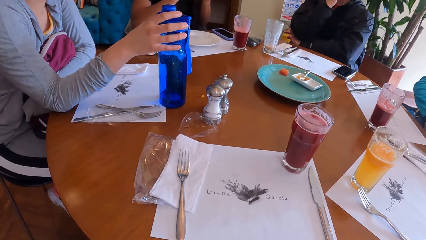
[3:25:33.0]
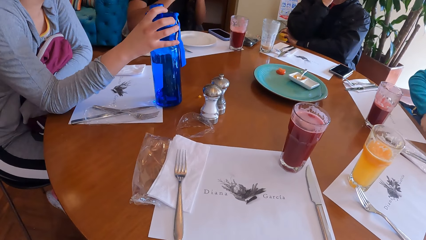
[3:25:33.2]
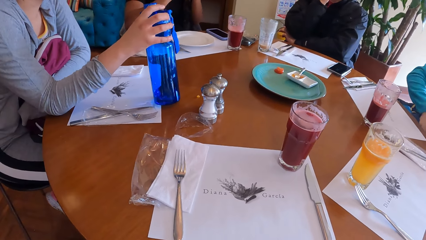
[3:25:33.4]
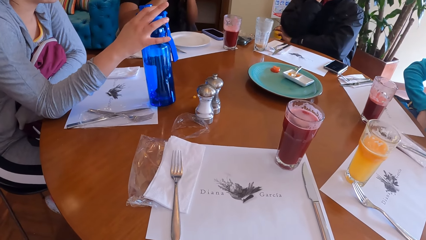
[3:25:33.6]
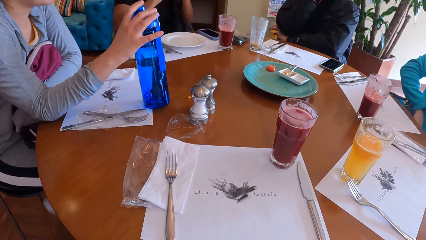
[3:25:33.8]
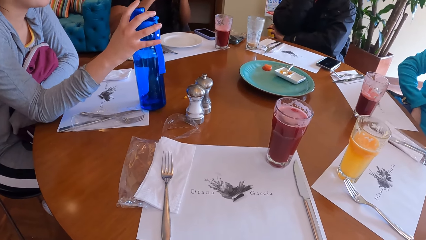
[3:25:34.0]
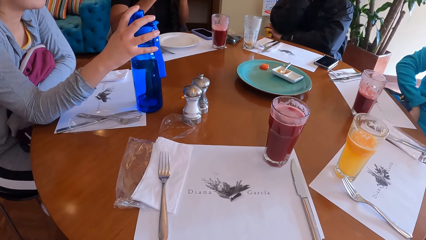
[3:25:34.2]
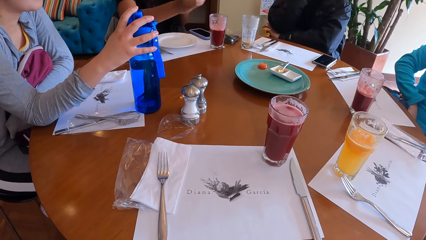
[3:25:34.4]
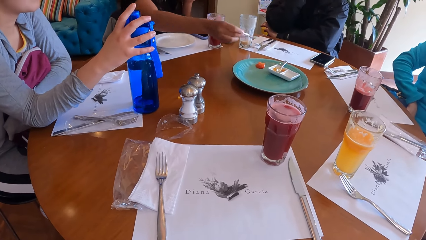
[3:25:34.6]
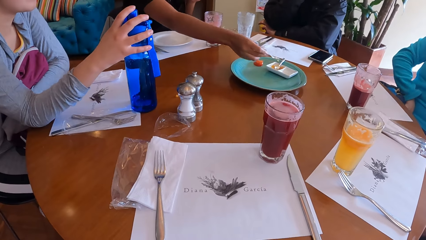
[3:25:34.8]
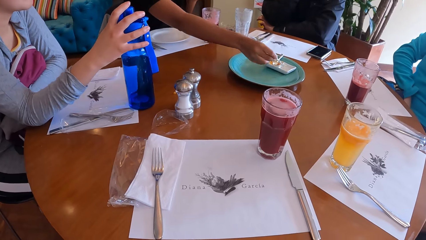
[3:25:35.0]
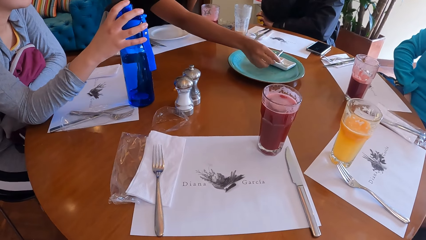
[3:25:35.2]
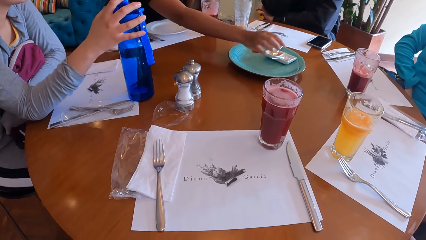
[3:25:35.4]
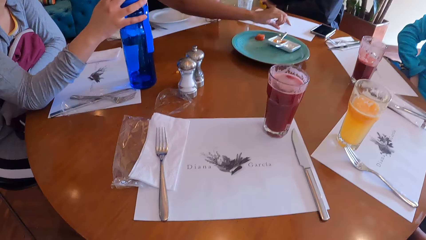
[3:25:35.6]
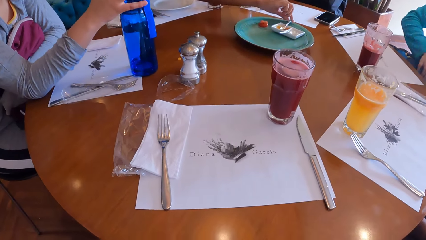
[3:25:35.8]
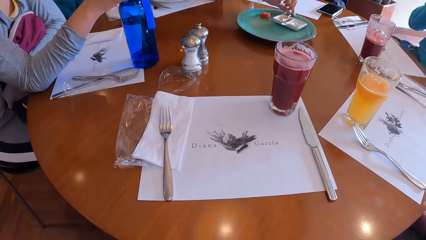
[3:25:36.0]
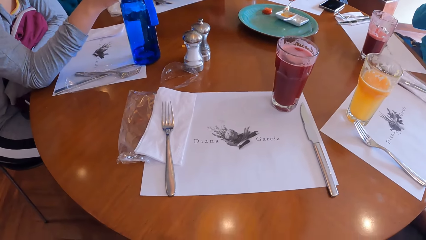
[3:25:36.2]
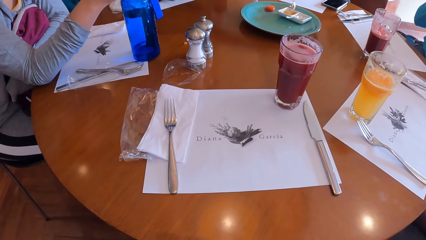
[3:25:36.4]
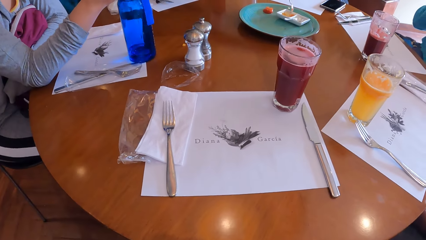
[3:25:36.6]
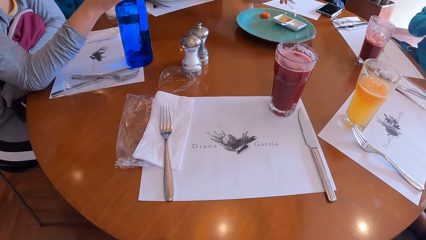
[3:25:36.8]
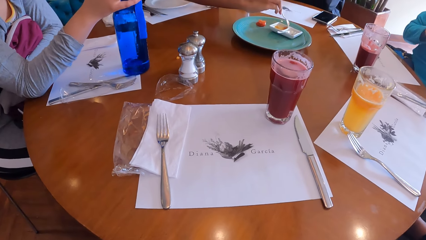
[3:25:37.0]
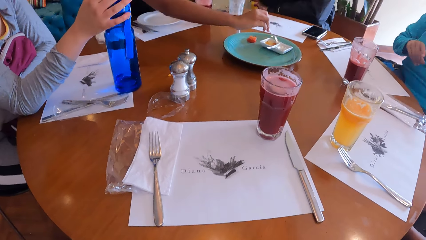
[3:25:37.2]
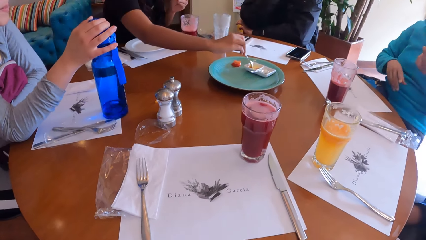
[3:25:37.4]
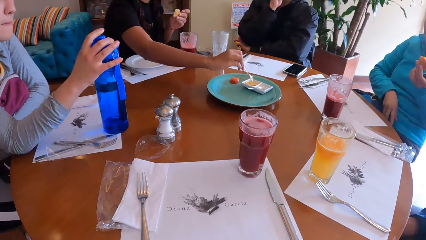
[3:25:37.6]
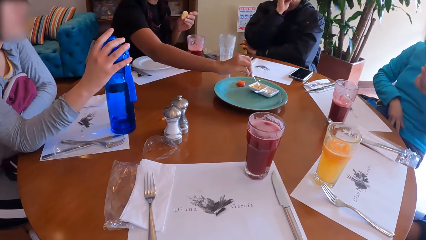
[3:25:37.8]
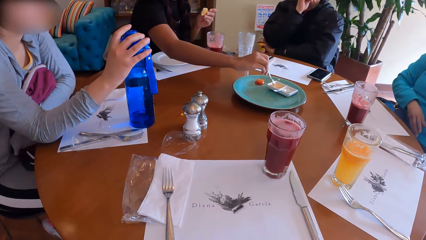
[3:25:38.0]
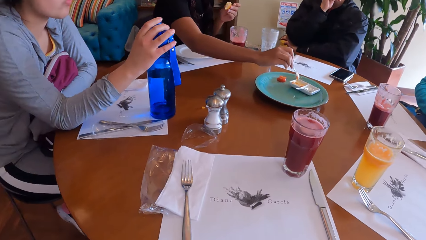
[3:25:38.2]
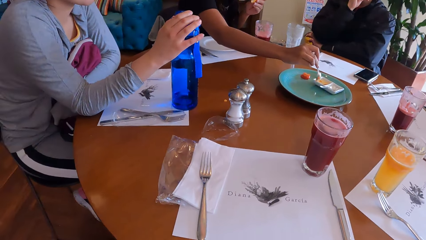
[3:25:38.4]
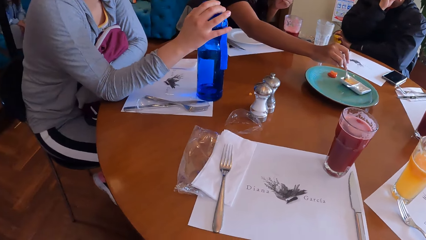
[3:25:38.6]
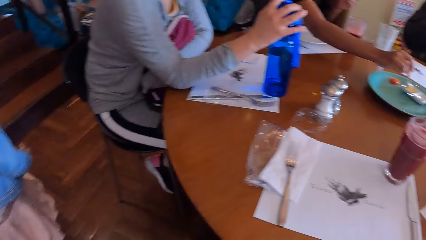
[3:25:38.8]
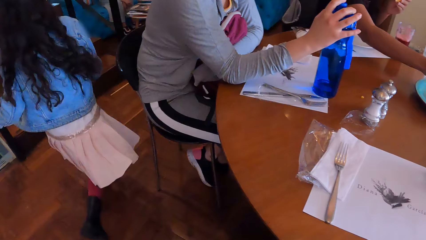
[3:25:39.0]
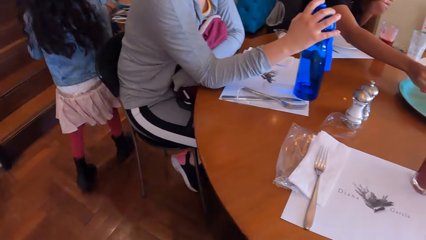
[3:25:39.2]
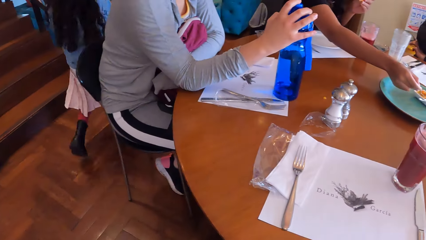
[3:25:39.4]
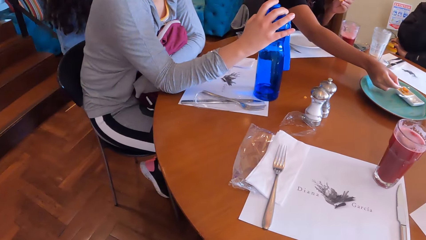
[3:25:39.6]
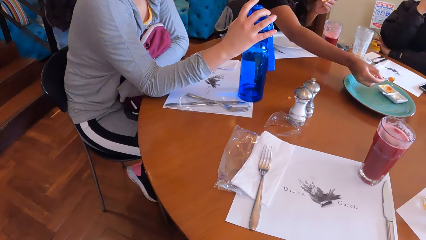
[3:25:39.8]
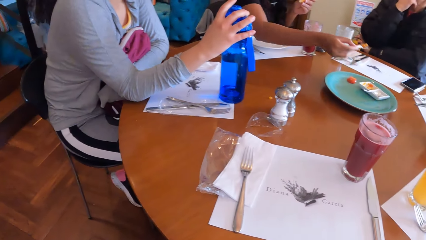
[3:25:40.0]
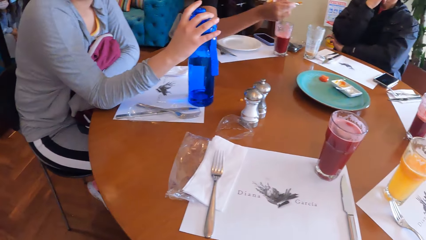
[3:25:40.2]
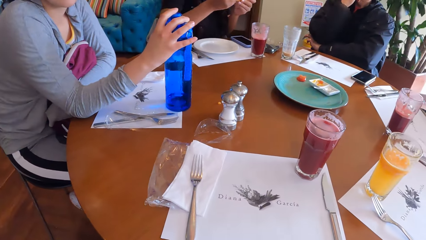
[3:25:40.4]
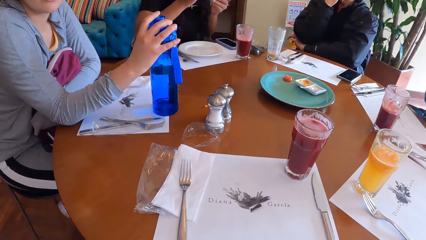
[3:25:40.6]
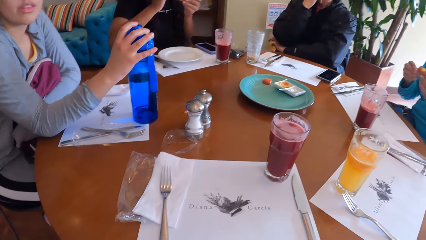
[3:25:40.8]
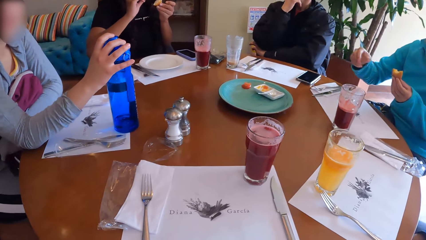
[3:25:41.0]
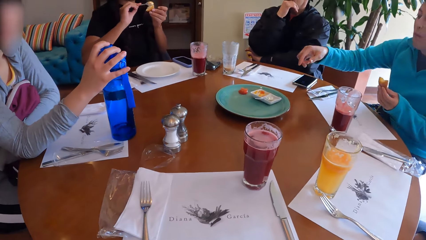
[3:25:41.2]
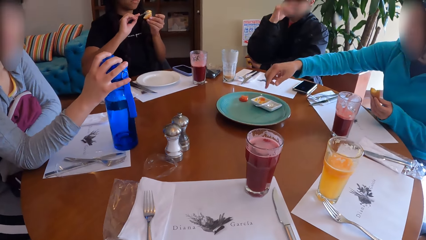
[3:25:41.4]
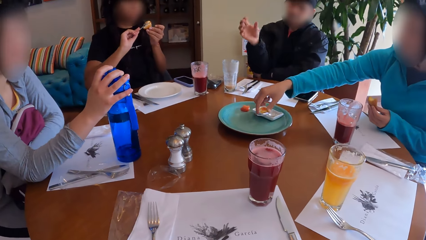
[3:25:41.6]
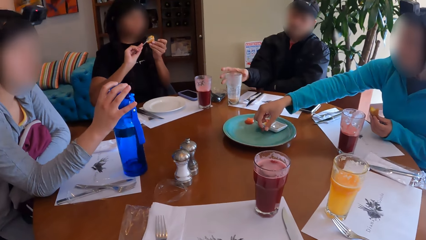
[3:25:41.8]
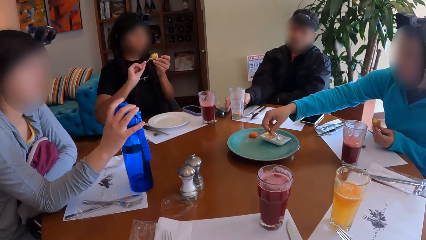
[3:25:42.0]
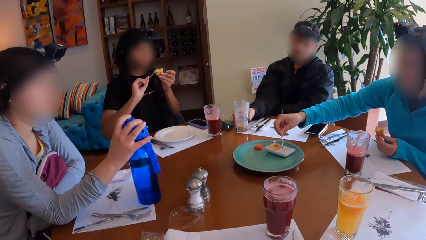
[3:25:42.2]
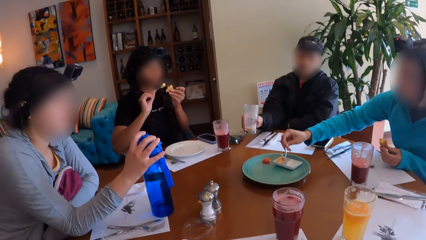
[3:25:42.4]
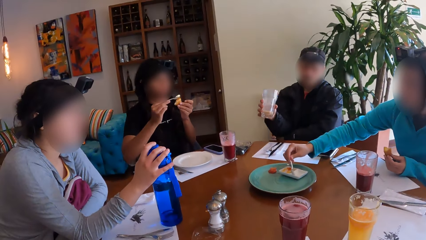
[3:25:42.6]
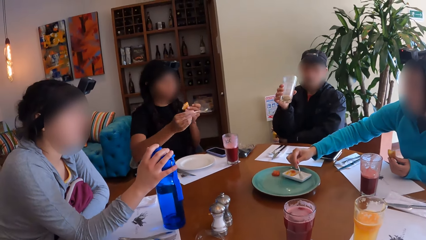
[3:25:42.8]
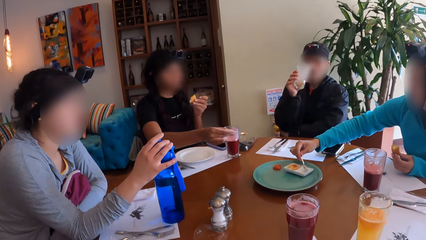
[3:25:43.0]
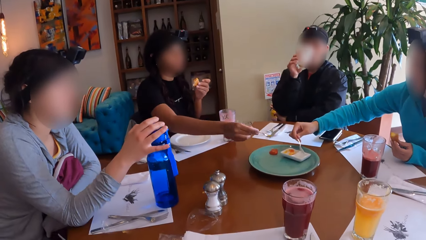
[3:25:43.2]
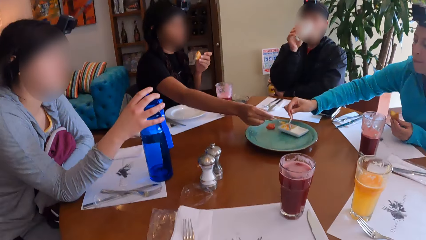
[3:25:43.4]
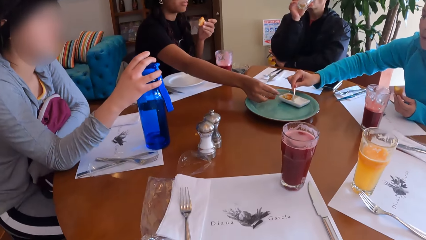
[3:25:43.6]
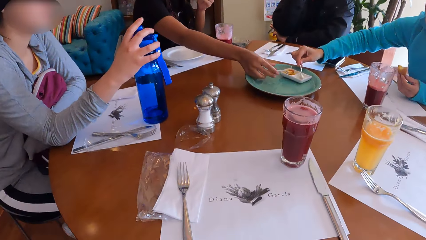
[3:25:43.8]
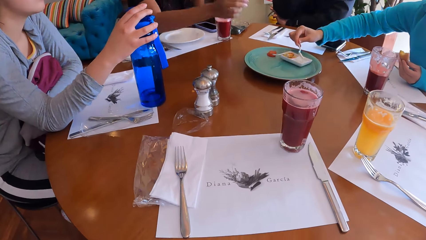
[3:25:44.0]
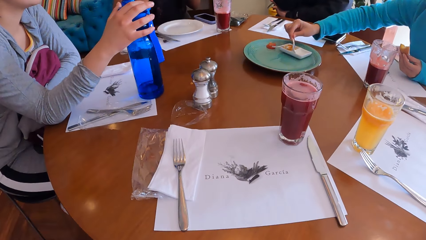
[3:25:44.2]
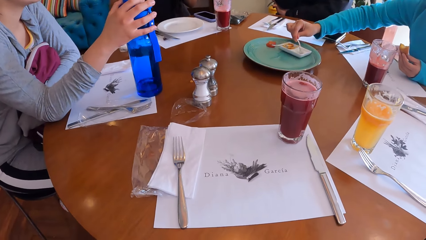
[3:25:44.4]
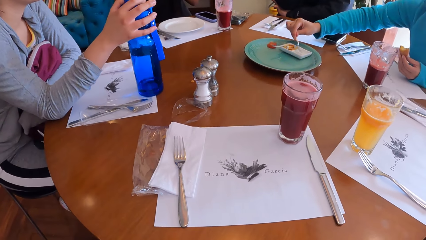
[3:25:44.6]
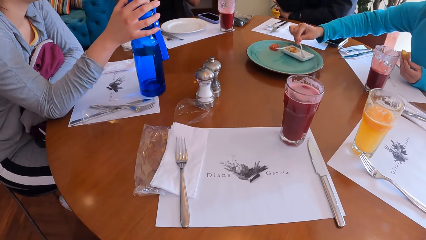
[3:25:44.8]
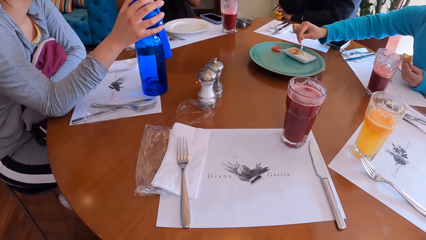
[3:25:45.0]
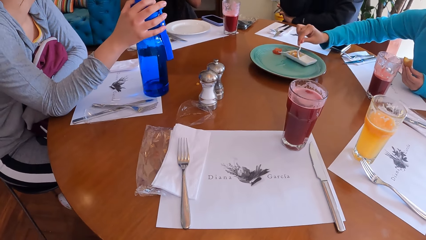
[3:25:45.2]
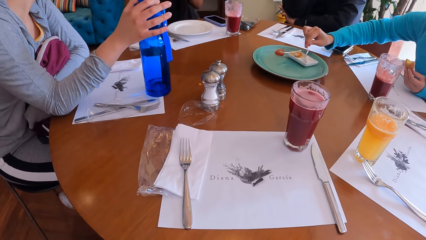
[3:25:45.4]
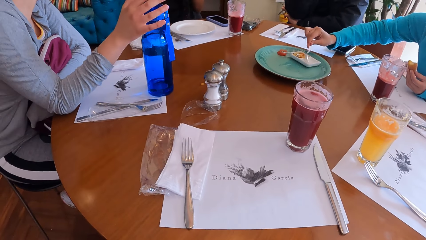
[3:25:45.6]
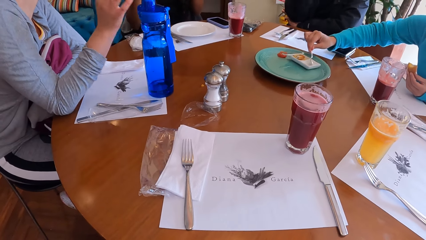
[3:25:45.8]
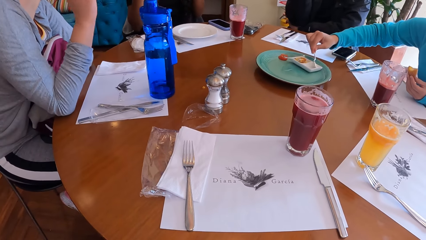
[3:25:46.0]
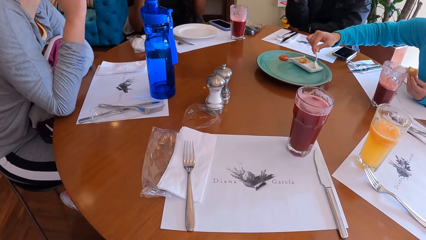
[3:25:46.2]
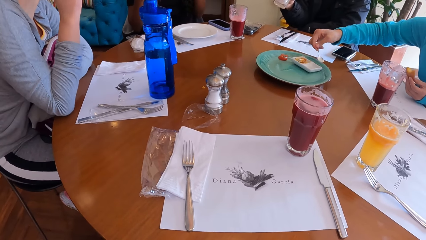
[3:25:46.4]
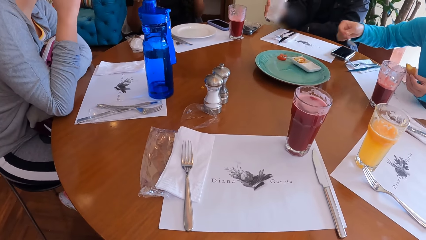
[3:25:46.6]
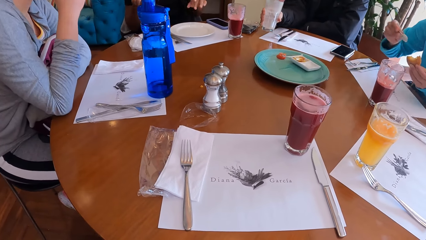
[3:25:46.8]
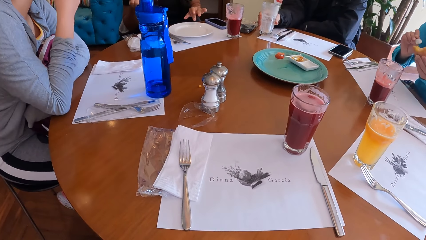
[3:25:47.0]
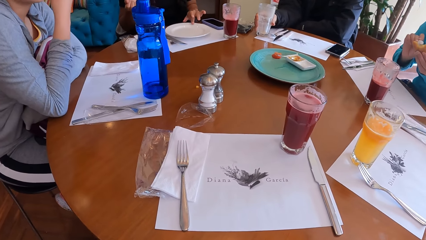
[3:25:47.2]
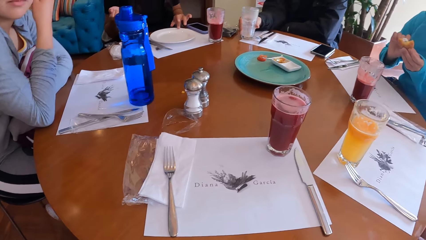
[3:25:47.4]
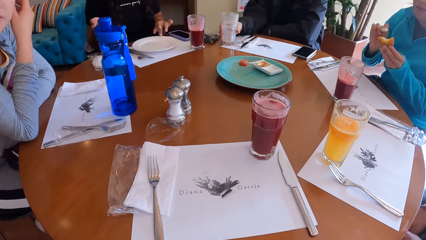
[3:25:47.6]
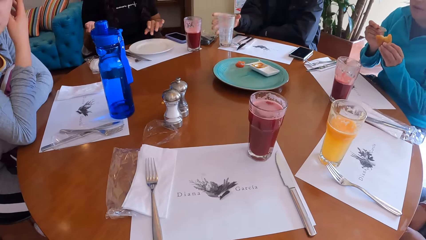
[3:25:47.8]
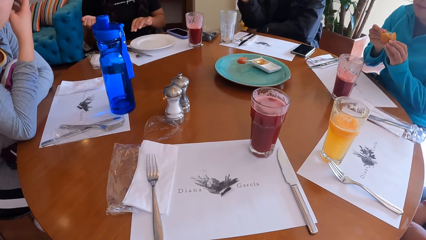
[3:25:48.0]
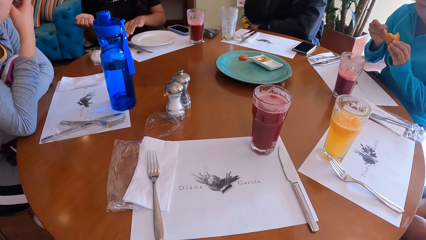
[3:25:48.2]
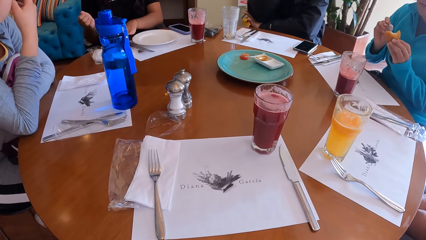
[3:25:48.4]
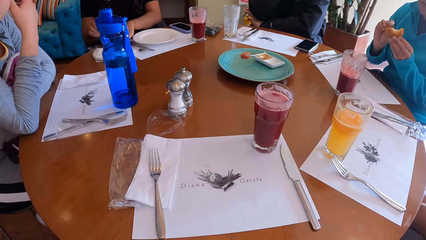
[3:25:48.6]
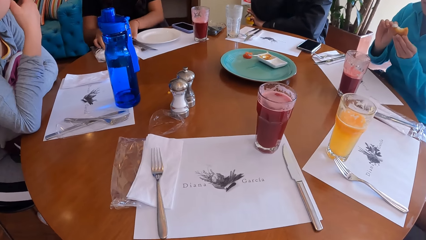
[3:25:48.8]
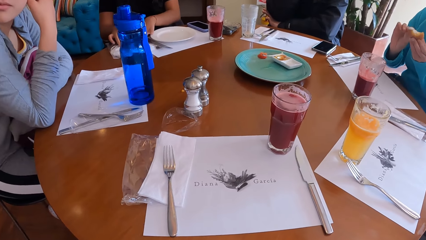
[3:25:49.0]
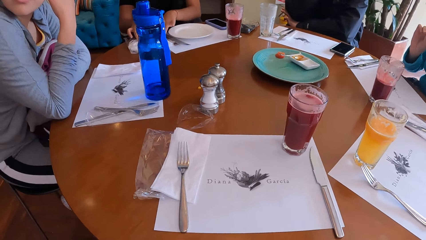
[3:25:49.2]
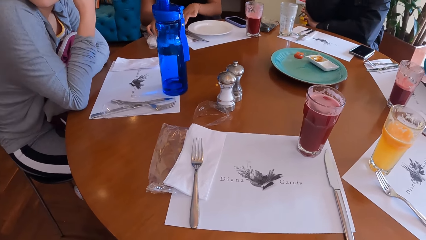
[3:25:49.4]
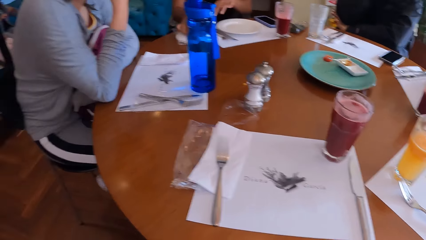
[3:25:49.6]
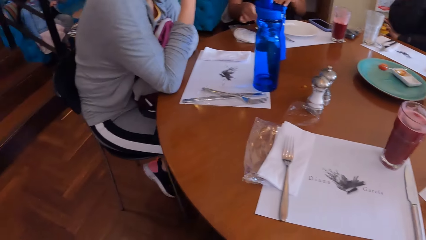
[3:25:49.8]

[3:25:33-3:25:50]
A woman places her right hand on the water bottle on the table. Another woman scratches her thigh with her right hand. The first woman holds the bottle. A third woman places the spoon in her right hand on the plate on the table. She picks the spoon from the plate on the table with her right hand. She picks a spoonful of sauce from the plate on the table with her right hand. The camera wearer looks around the room. The third woman puts the spoonful of sauce in her right hand on the cheese ball in her left hand. A man picks the glass cup of juice from the table with his right hand. The second woman picks a spoonful of dip from the plate on the table with her right hand. The man drinks from the glass cup of juice in his right hand. The third woman places the spoon in her right hand on the plate on the table. She takes the cream with a spoon. The man places the glass cup of juice on the table with his right hand. The second woman puts the spoonful of dip in her right hand on the cheese ball in her left hand. The first woman touches her face with her right hand. The third woman places her left hand on a plate on the table. She applies the cream on the potato.
